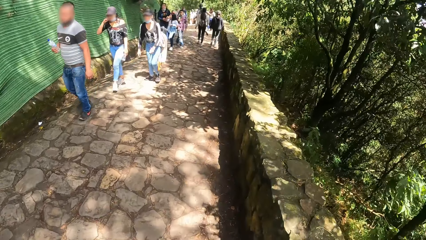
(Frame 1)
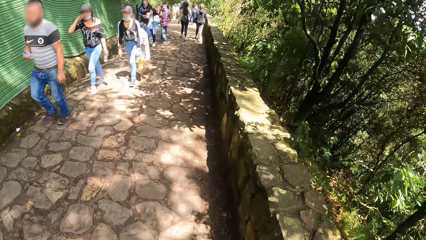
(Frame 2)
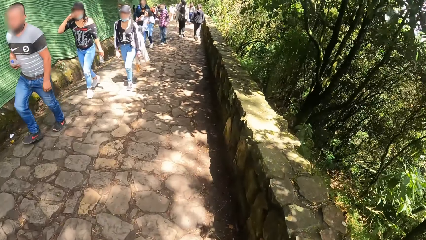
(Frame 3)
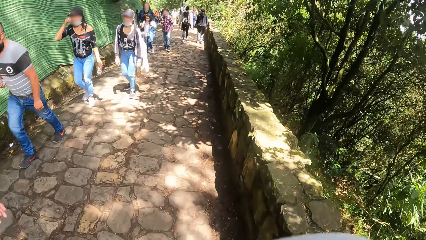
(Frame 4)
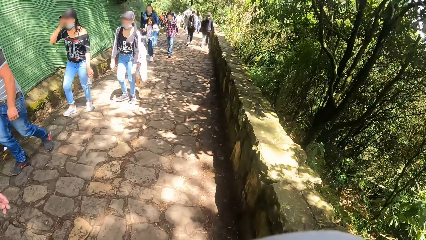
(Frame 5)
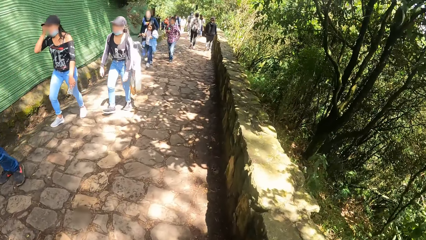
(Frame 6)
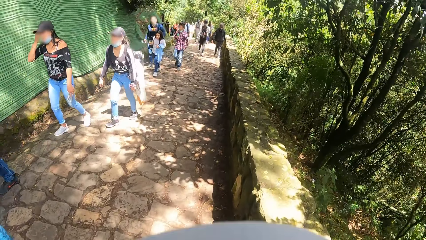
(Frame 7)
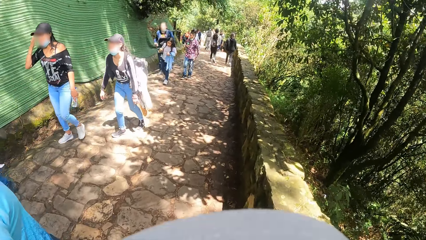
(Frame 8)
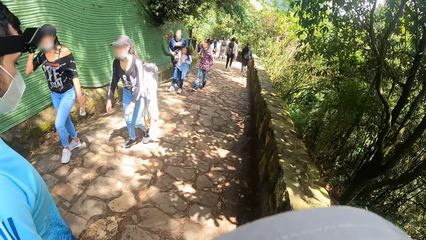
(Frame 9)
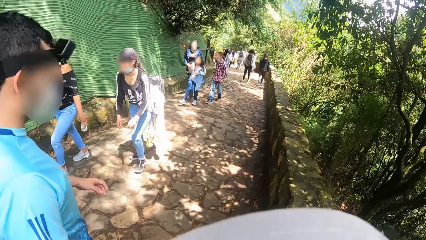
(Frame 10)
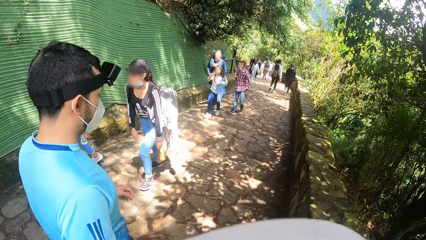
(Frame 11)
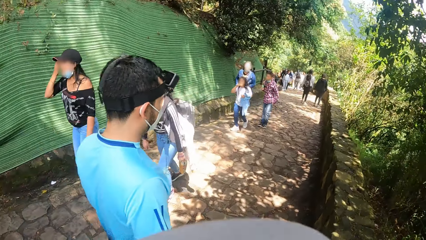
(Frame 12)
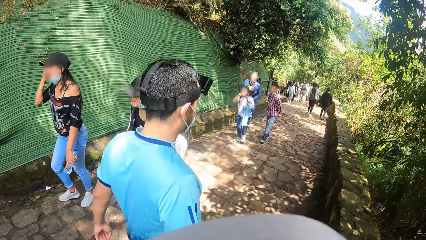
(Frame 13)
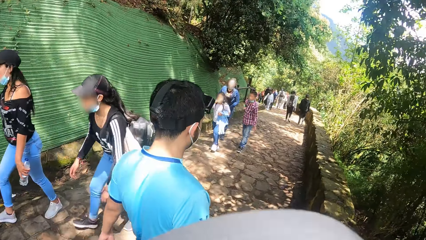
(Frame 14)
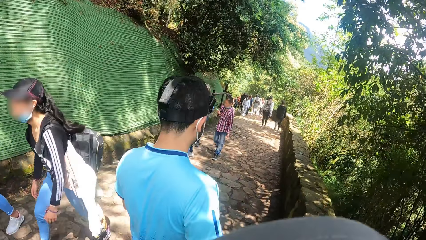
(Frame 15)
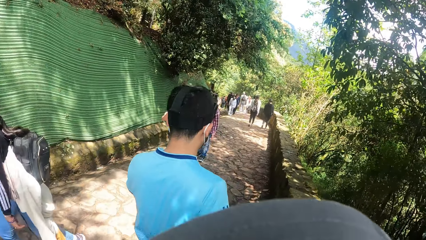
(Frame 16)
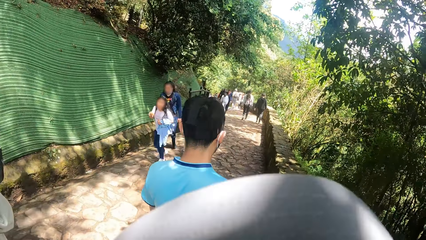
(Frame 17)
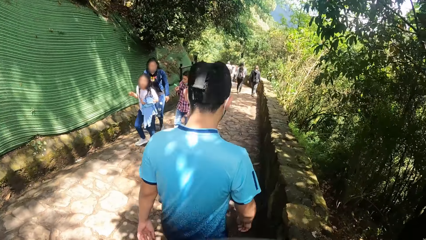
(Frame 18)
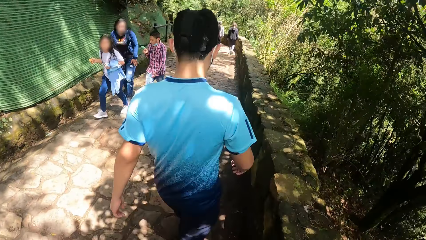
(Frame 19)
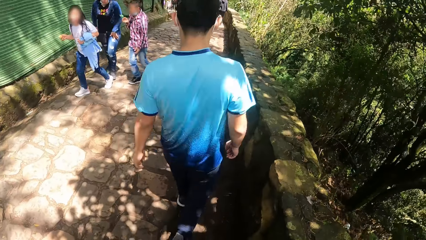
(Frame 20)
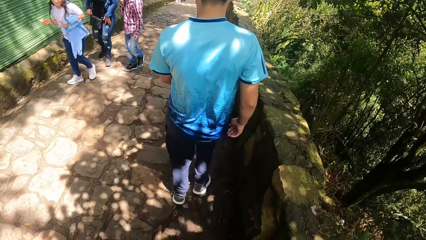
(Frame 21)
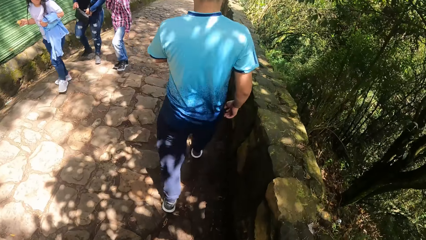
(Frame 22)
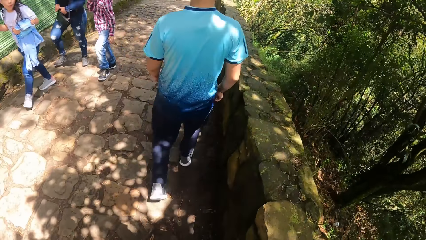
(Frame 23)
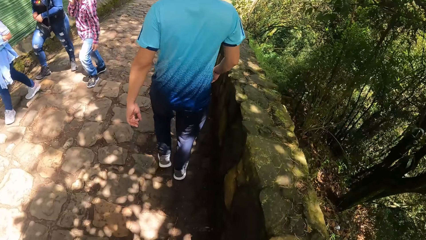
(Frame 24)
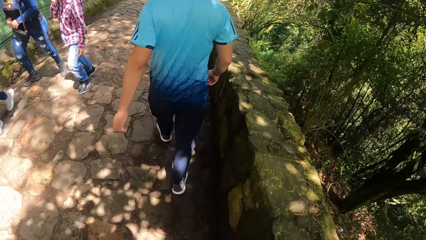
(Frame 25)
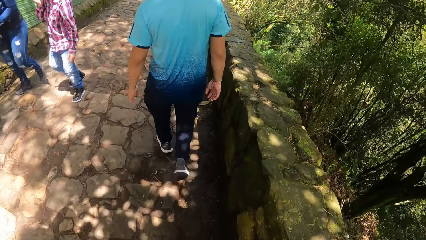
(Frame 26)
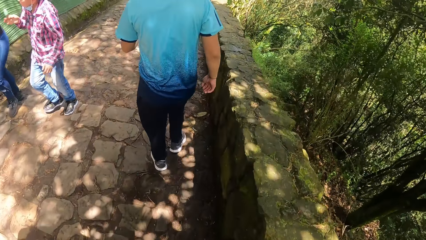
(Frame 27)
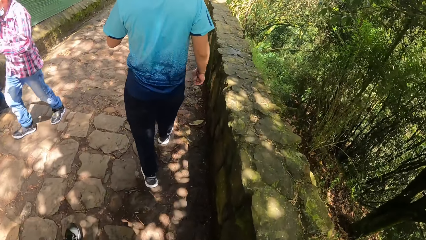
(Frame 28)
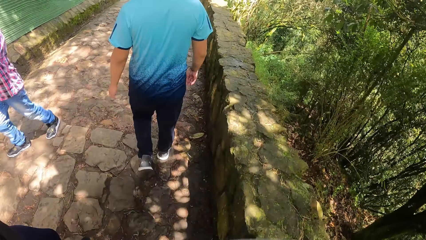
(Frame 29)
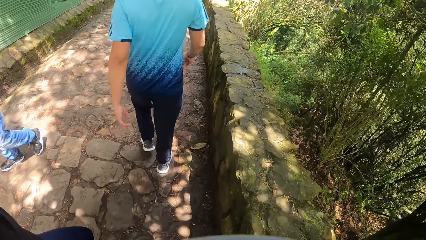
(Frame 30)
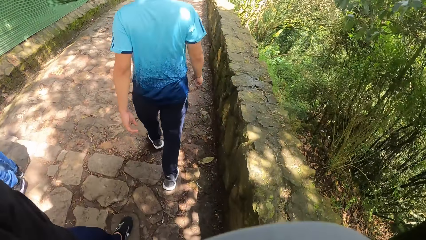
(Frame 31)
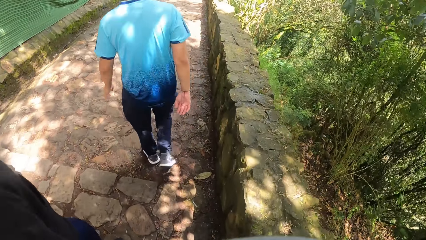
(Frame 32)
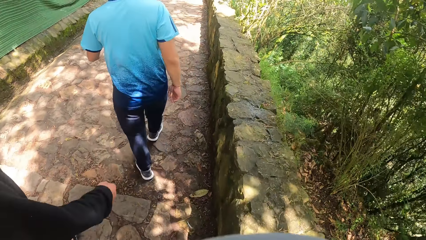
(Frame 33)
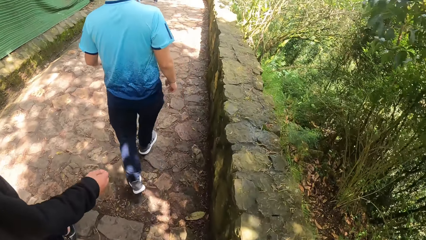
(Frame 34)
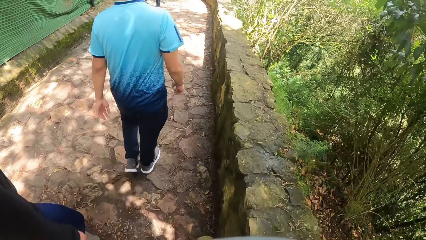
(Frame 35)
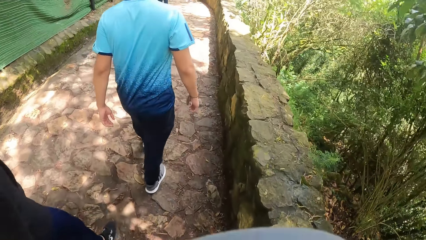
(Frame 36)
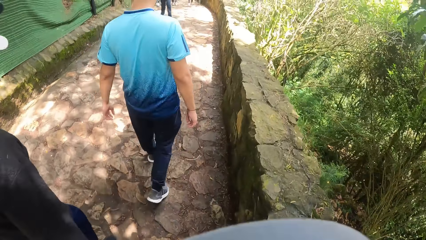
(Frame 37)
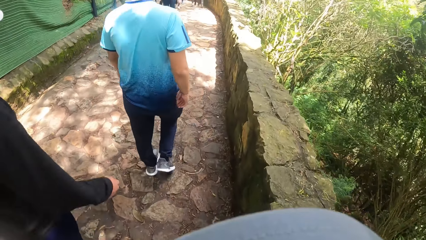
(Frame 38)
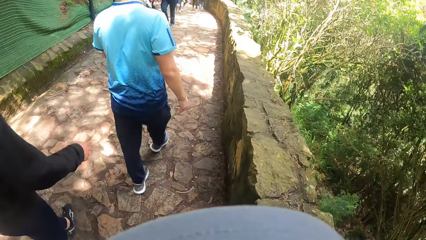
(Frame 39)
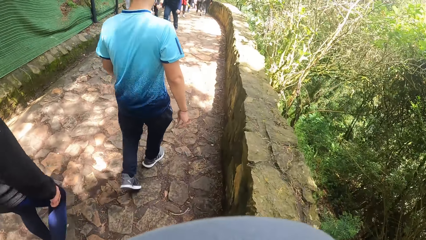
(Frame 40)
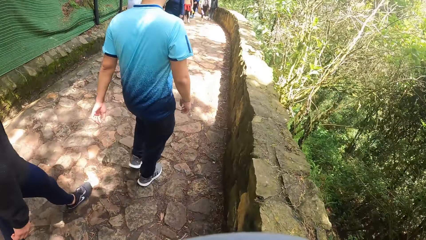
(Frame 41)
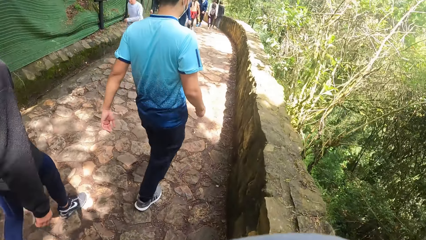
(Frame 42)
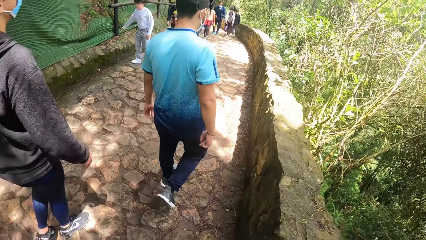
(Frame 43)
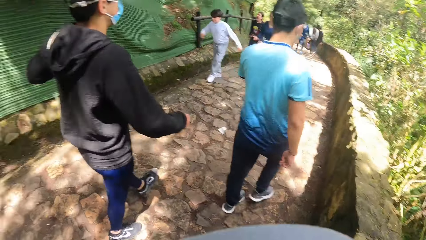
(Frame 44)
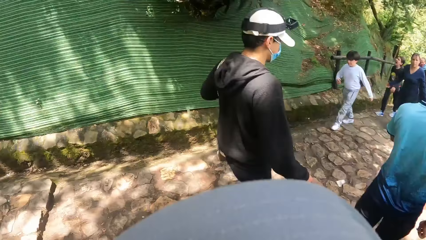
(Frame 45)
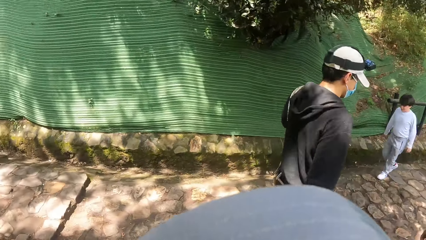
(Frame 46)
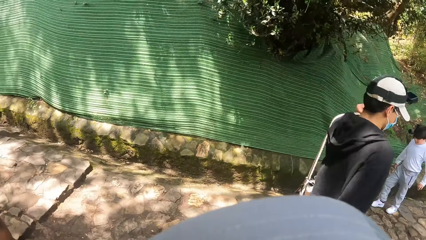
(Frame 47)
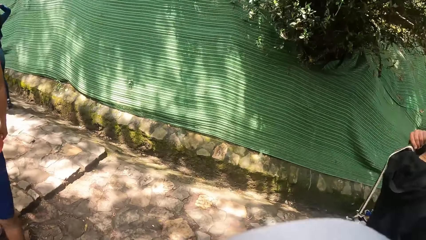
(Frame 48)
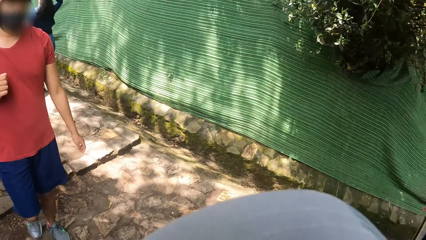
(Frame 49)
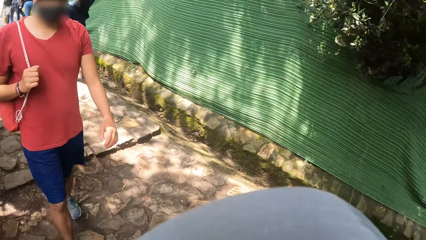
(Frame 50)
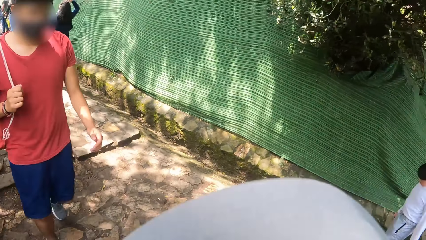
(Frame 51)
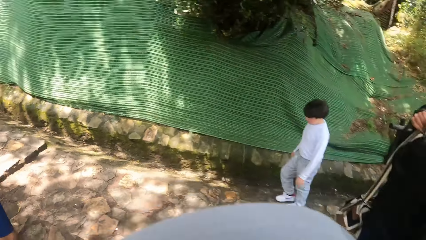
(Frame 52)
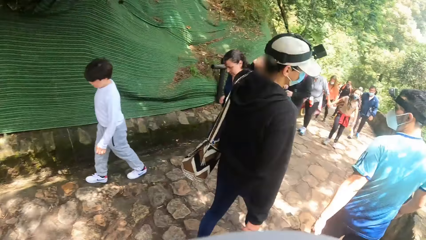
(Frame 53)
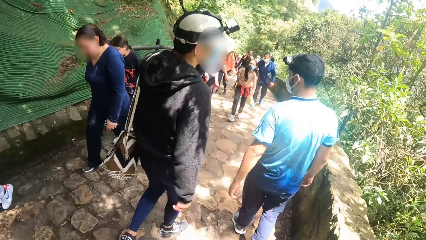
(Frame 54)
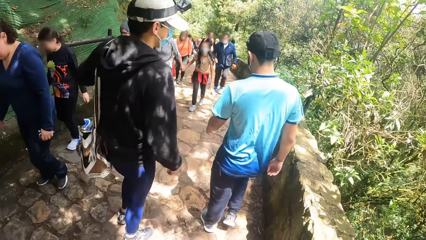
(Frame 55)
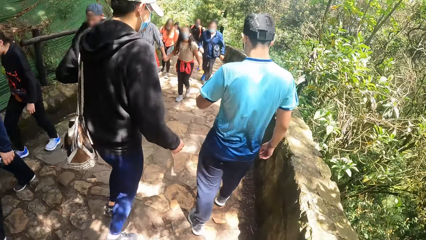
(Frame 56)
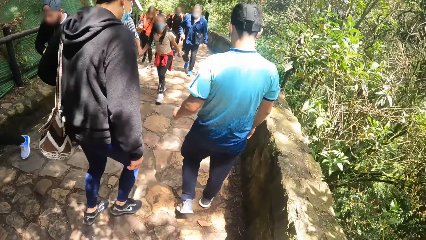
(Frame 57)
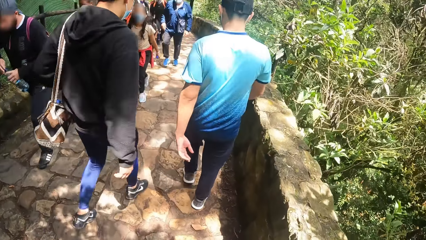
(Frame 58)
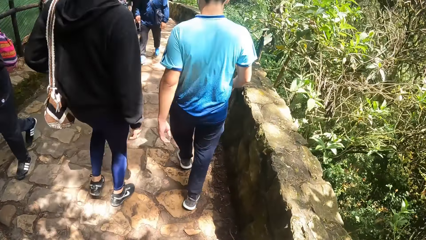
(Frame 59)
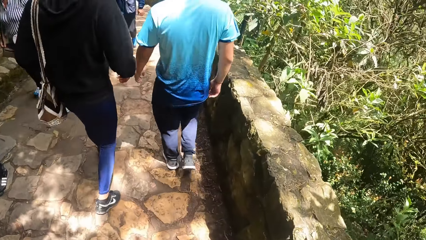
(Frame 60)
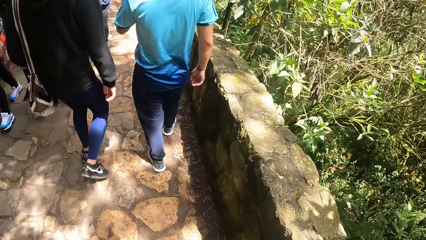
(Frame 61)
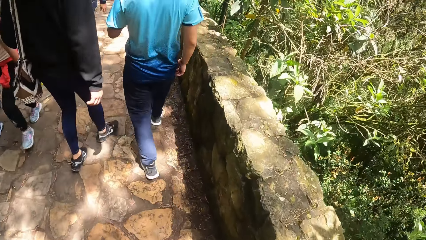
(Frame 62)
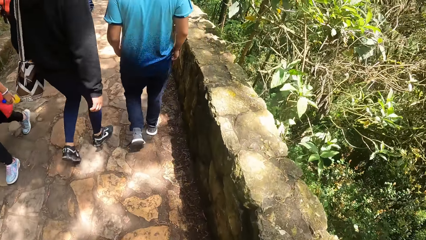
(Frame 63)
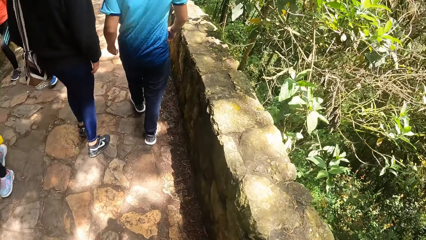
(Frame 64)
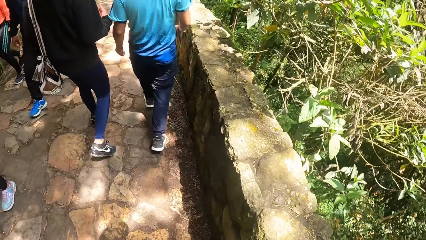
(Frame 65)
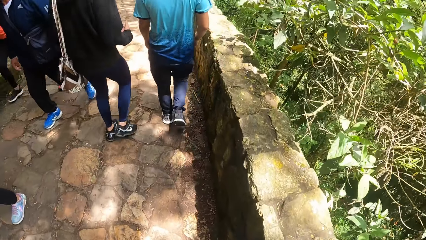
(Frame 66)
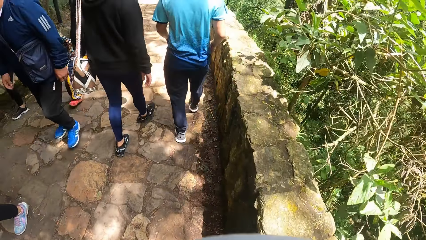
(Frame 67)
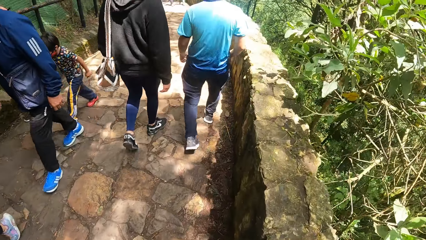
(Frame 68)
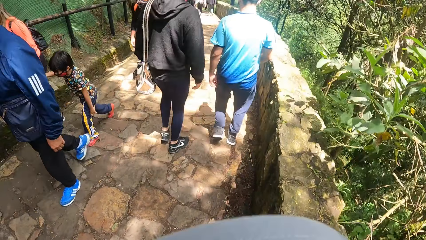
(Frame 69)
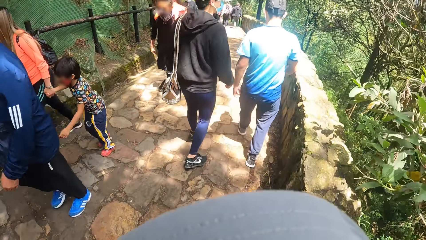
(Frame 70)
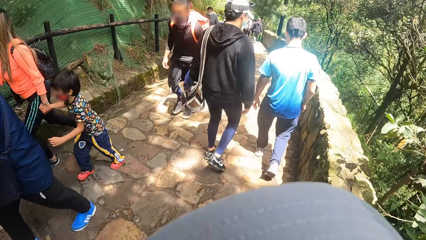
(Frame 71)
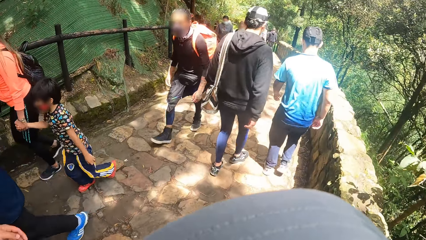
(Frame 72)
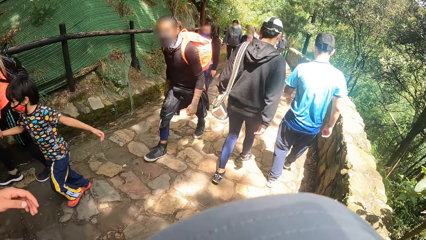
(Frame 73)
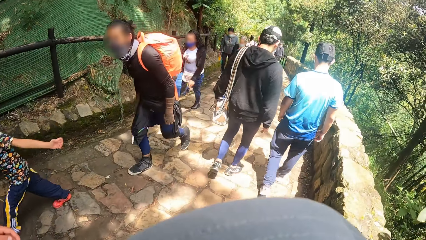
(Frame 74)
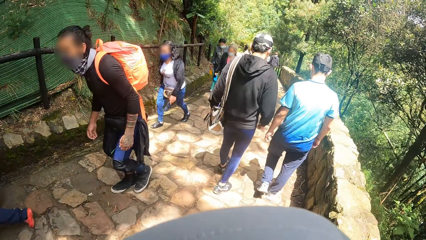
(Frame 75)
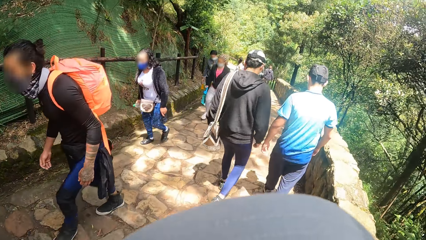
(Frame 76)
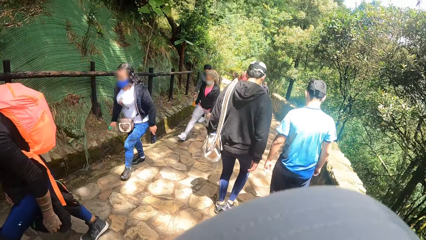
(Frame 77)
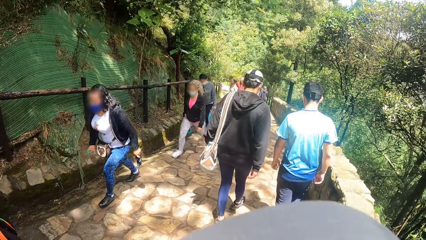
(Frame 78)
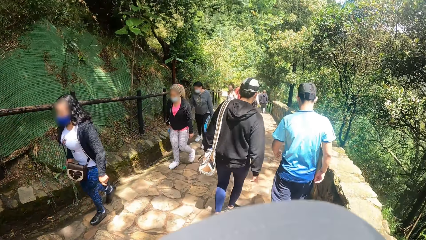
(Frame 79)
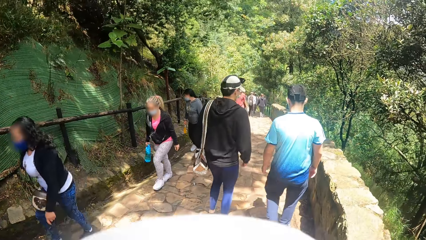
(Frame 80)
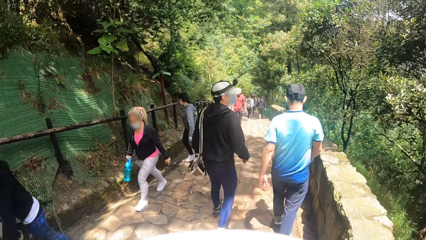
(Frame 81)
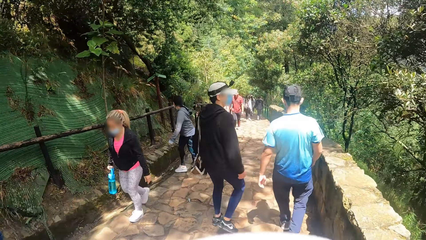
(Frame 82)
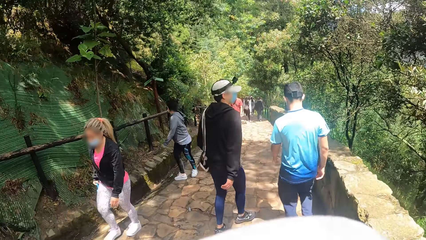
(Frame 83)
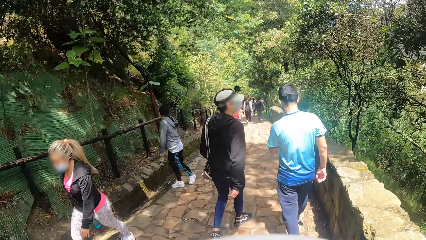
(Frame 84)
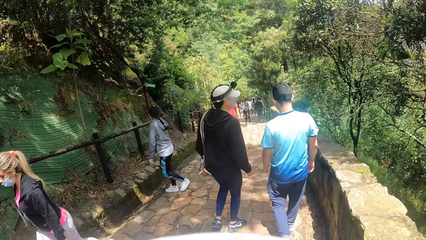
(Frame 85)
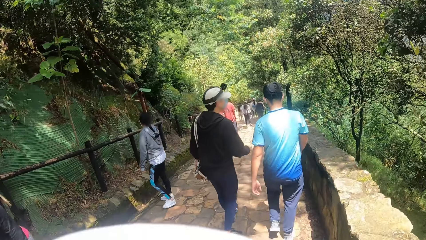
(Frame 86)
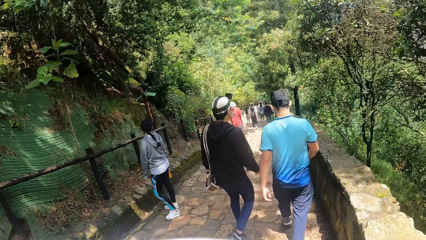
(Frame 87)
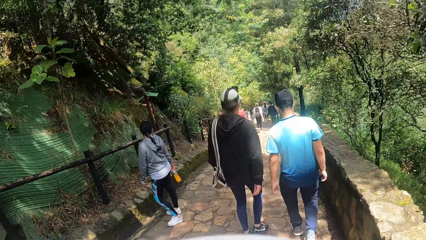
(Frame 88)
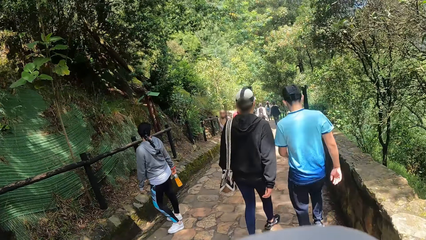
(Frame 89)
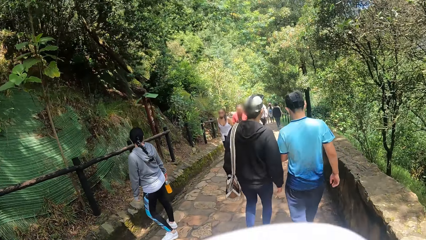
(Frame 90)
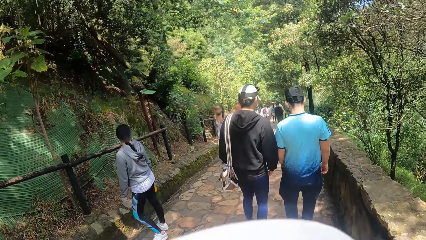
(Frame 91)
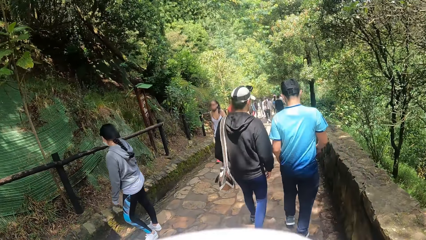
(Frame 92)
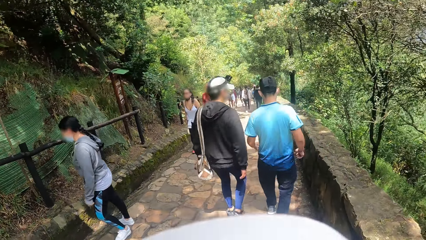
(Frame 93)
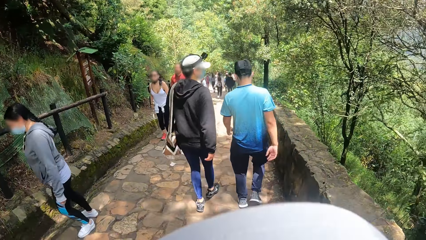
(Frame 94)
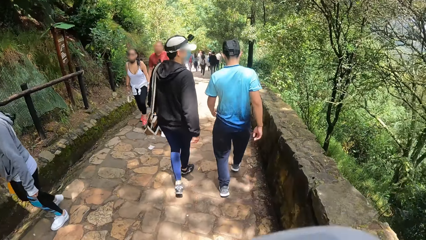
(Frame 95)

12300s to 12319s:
The man walks past the camera wearer on the pathway of the hill. Another man walks past the camera wearer on the pathway of the hill. The camera wearer looks back at a third man. The second man and the first man walk down the pathway on the hill.
